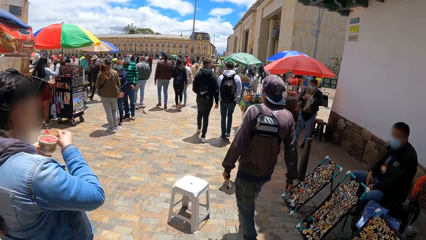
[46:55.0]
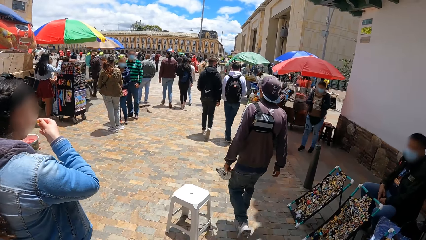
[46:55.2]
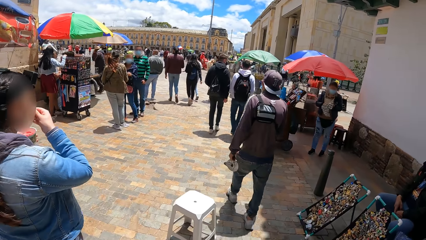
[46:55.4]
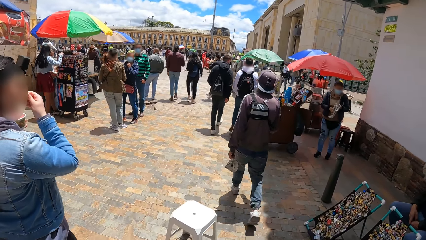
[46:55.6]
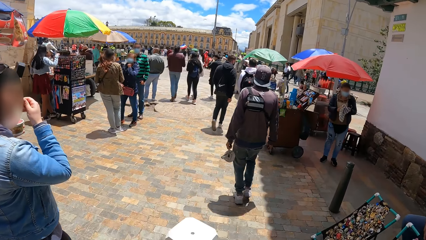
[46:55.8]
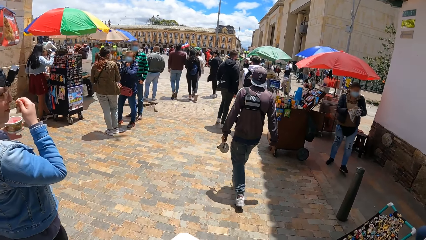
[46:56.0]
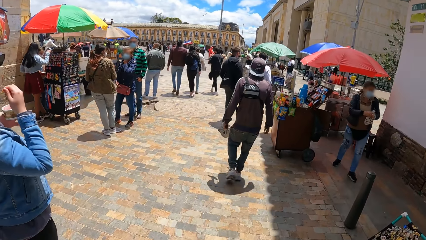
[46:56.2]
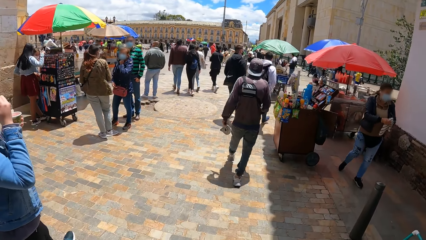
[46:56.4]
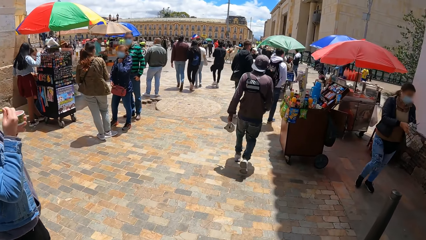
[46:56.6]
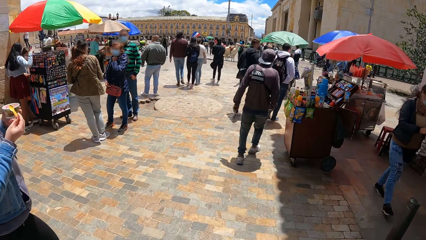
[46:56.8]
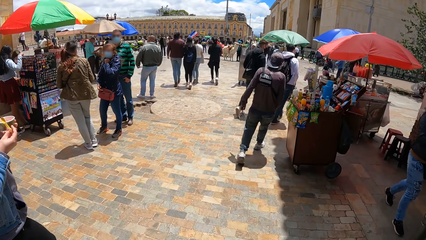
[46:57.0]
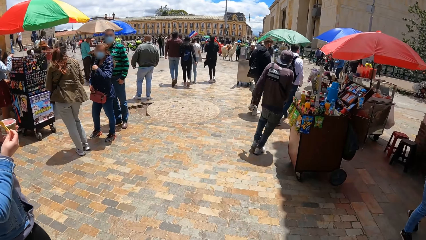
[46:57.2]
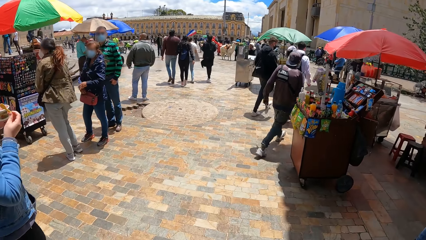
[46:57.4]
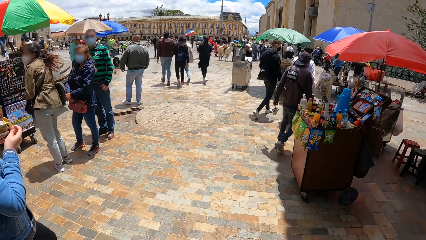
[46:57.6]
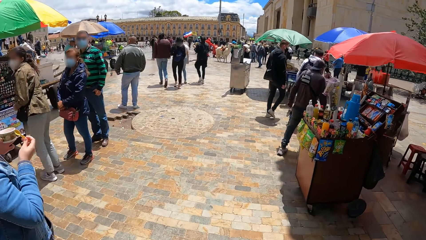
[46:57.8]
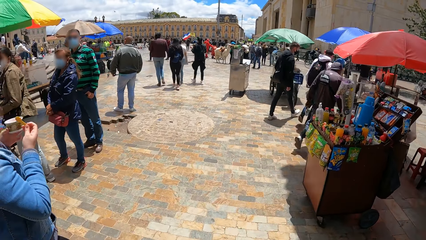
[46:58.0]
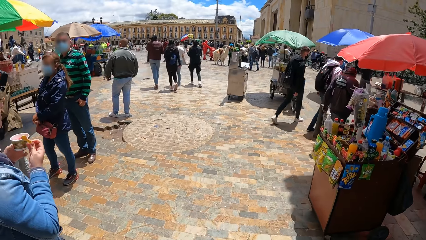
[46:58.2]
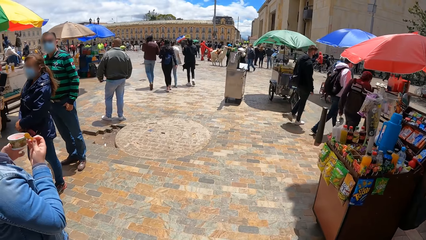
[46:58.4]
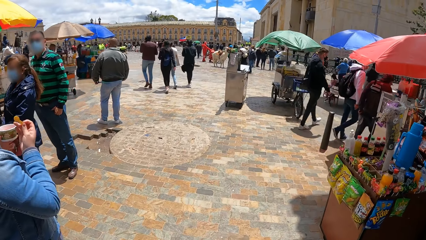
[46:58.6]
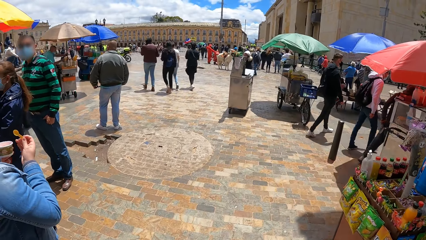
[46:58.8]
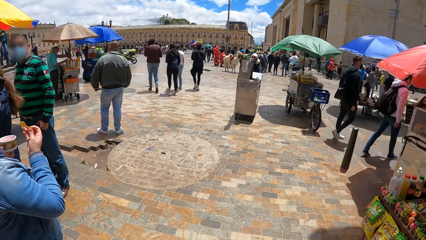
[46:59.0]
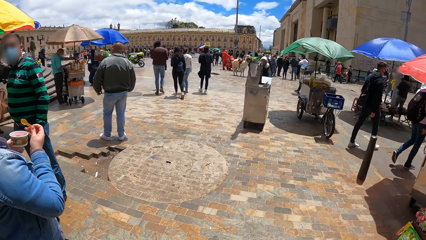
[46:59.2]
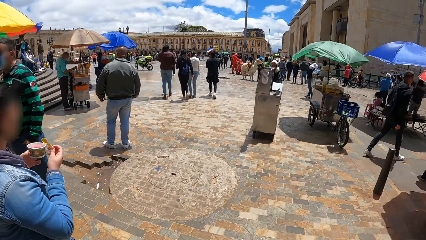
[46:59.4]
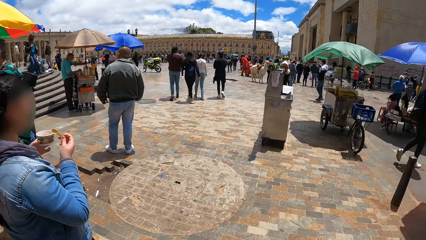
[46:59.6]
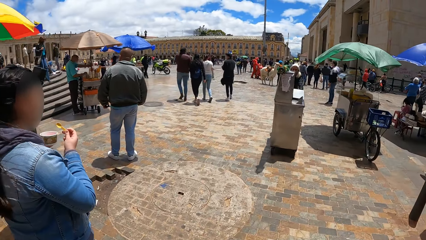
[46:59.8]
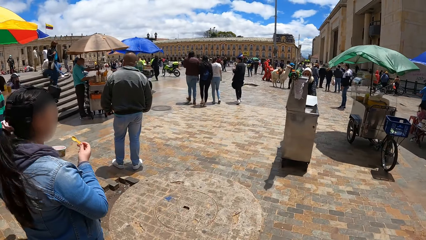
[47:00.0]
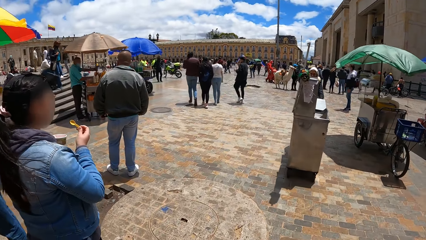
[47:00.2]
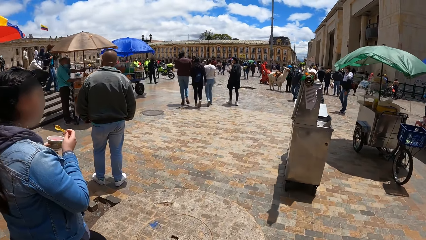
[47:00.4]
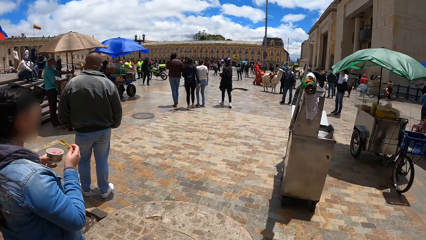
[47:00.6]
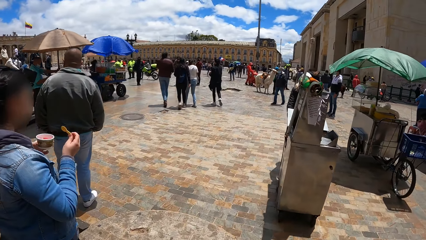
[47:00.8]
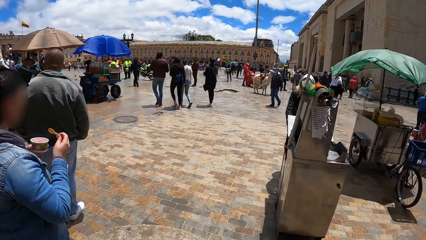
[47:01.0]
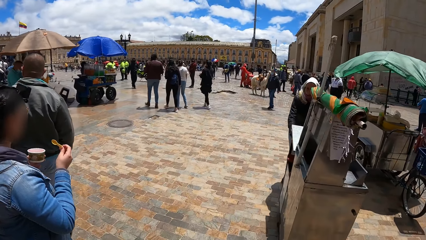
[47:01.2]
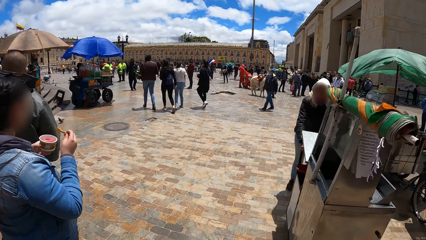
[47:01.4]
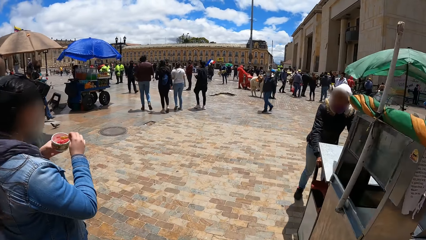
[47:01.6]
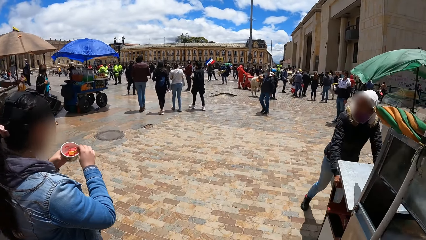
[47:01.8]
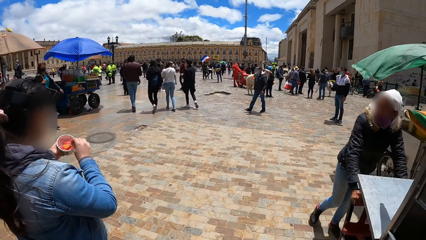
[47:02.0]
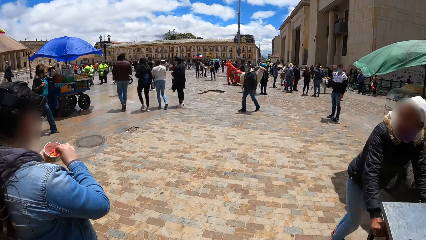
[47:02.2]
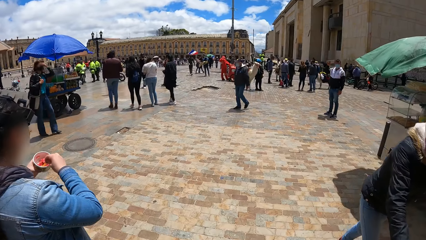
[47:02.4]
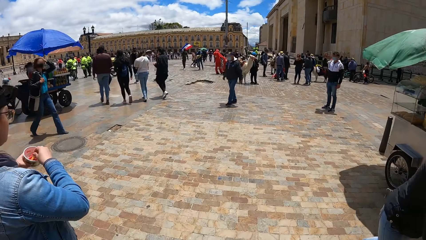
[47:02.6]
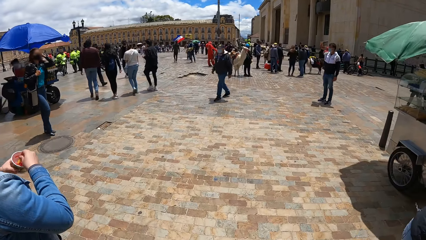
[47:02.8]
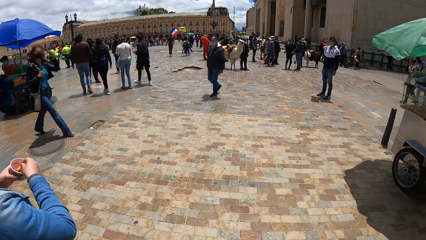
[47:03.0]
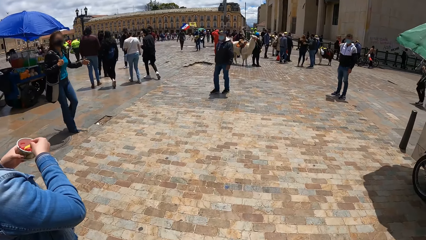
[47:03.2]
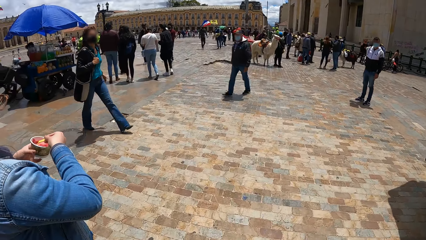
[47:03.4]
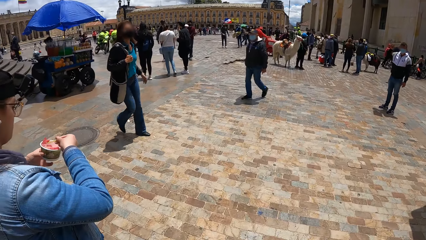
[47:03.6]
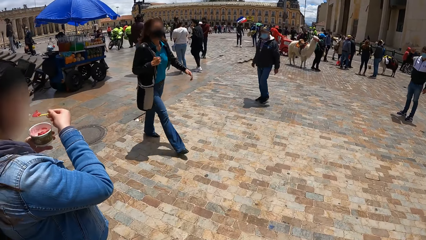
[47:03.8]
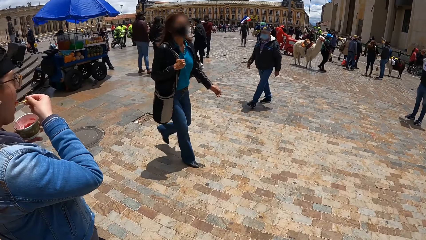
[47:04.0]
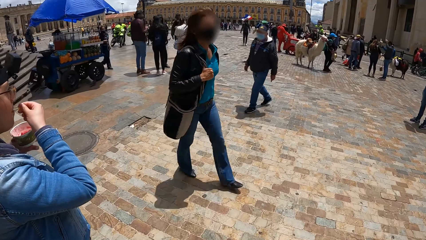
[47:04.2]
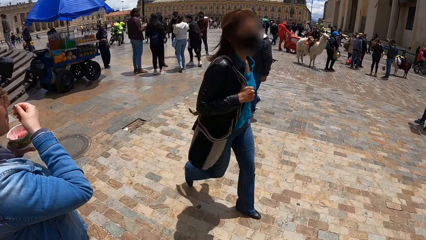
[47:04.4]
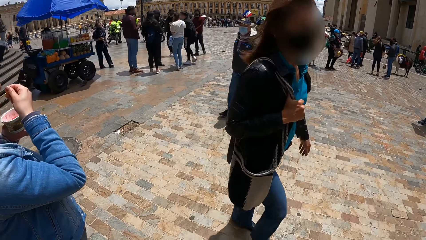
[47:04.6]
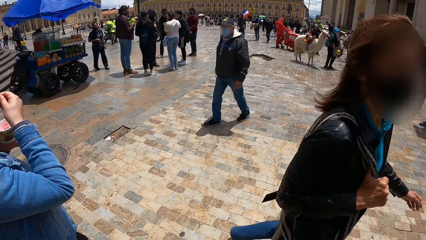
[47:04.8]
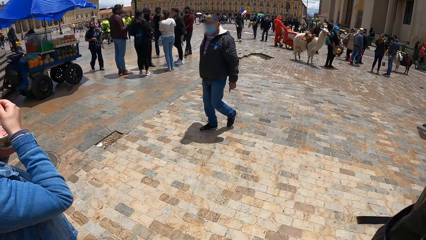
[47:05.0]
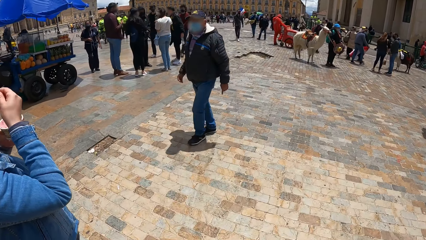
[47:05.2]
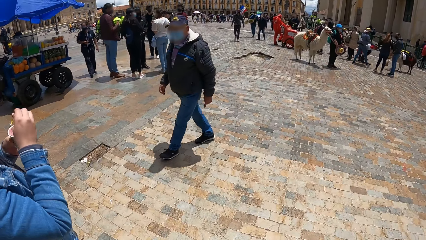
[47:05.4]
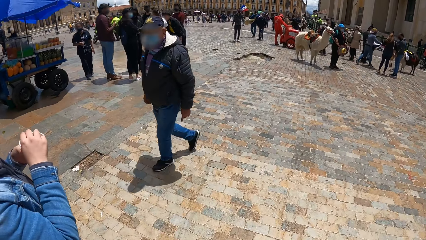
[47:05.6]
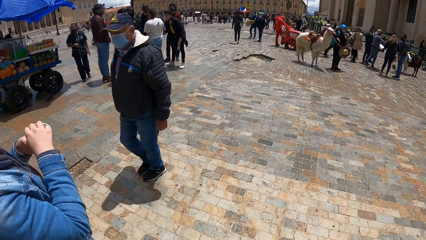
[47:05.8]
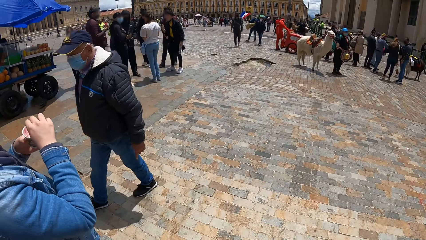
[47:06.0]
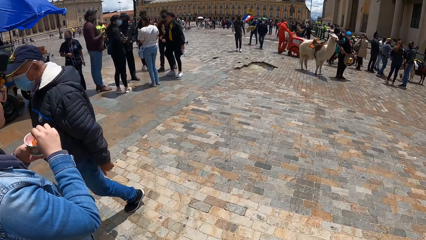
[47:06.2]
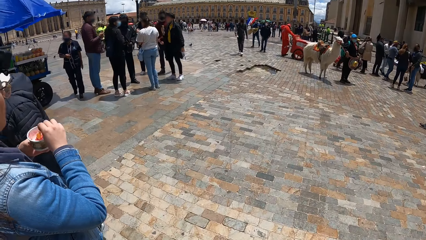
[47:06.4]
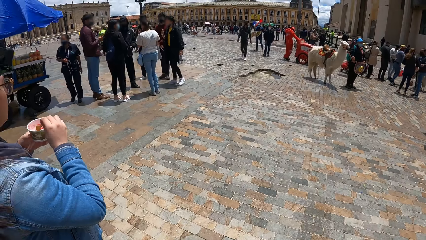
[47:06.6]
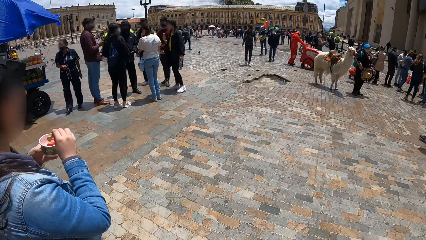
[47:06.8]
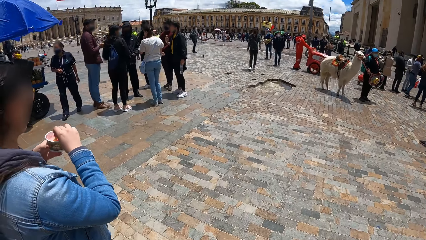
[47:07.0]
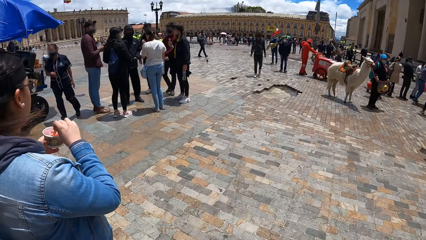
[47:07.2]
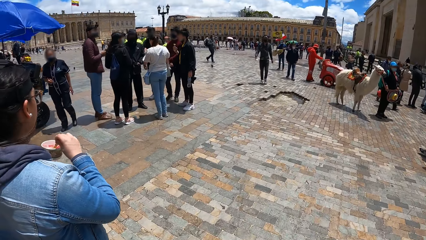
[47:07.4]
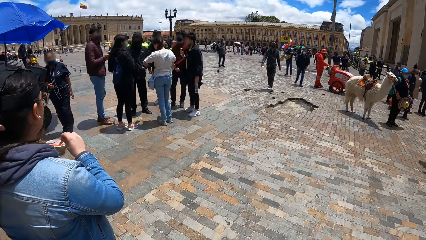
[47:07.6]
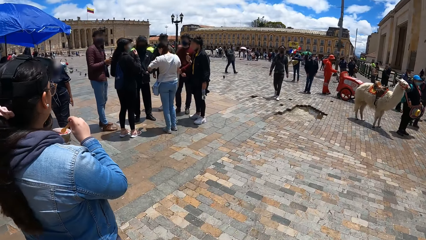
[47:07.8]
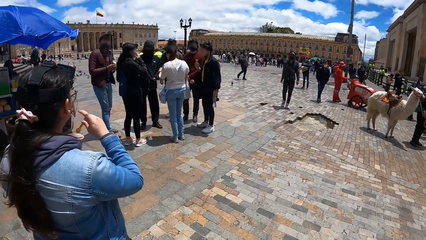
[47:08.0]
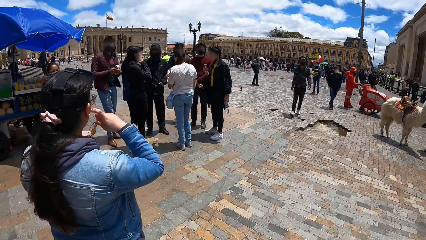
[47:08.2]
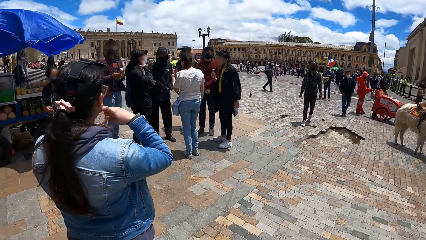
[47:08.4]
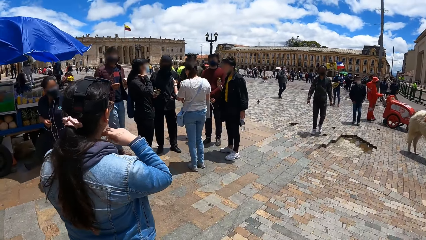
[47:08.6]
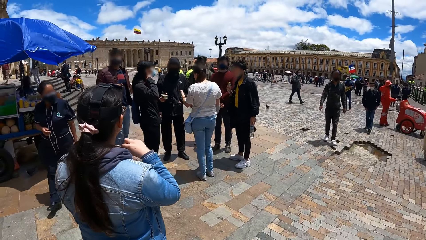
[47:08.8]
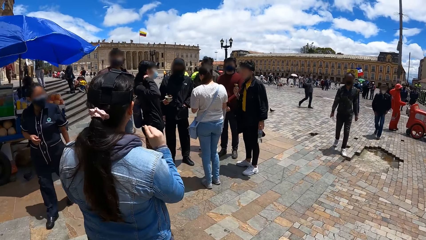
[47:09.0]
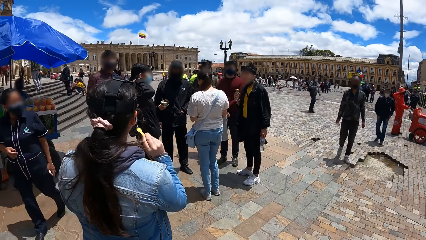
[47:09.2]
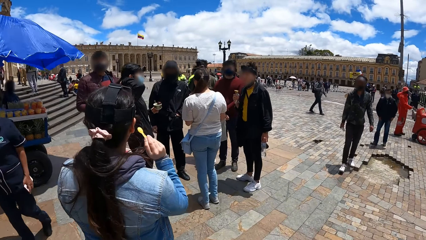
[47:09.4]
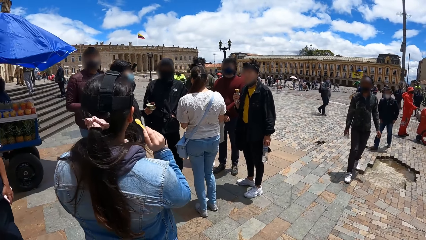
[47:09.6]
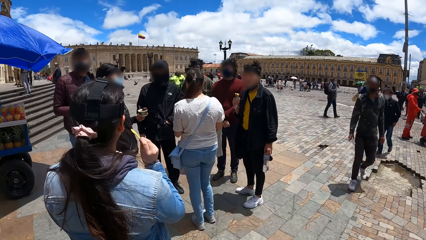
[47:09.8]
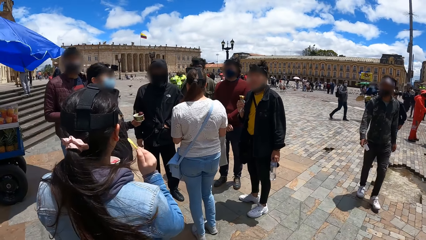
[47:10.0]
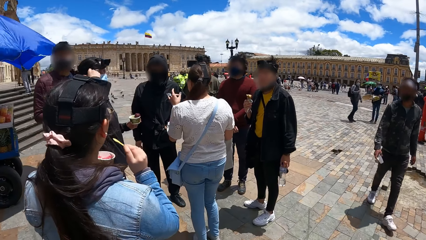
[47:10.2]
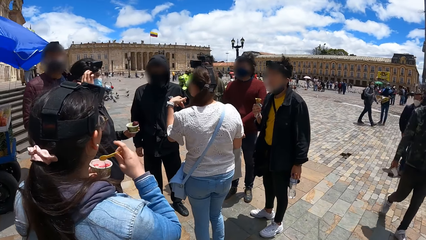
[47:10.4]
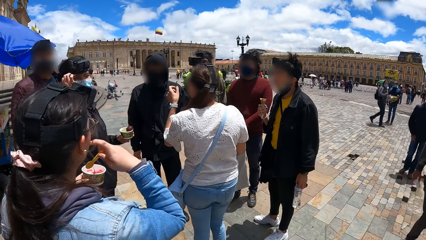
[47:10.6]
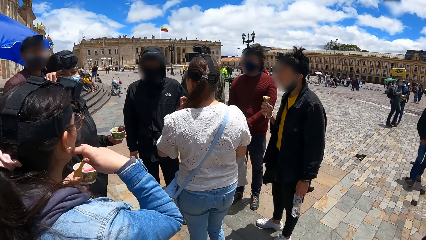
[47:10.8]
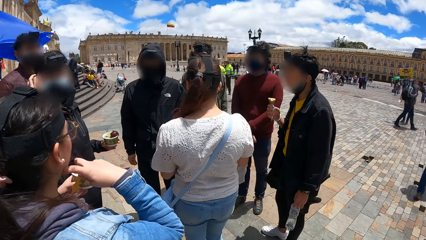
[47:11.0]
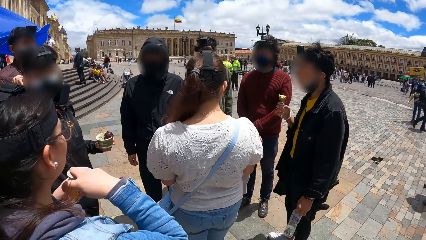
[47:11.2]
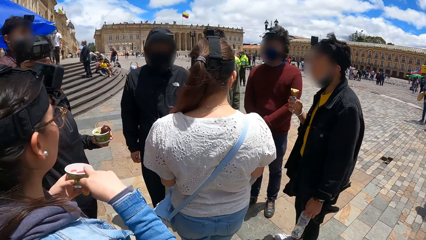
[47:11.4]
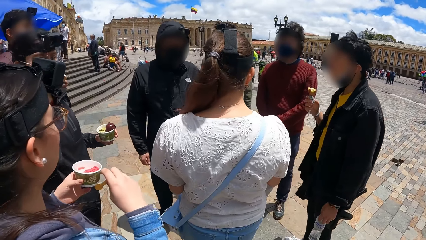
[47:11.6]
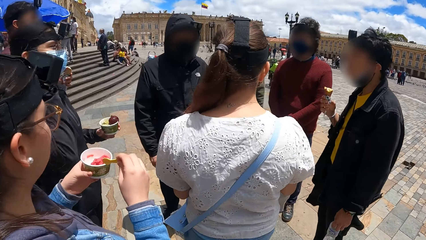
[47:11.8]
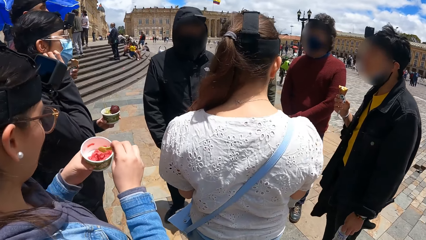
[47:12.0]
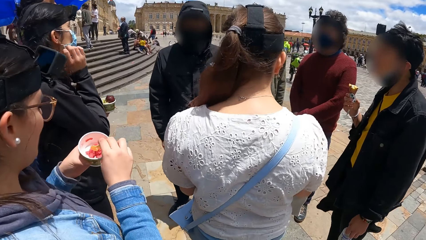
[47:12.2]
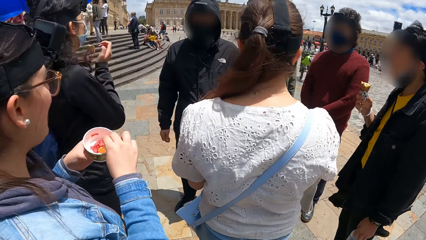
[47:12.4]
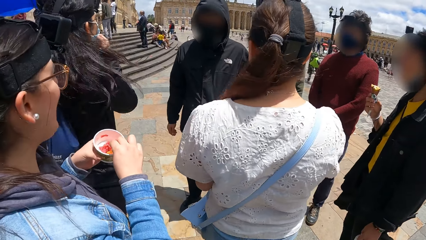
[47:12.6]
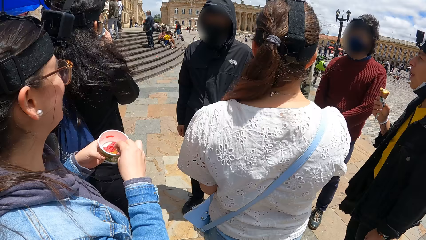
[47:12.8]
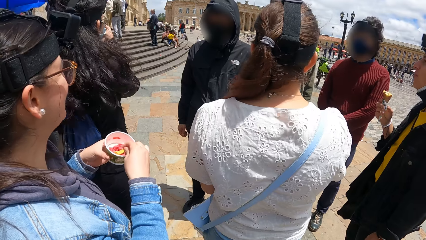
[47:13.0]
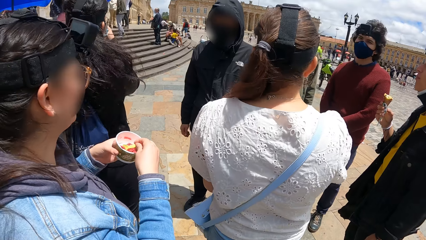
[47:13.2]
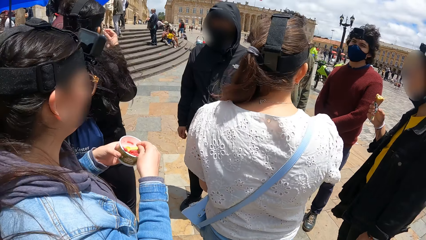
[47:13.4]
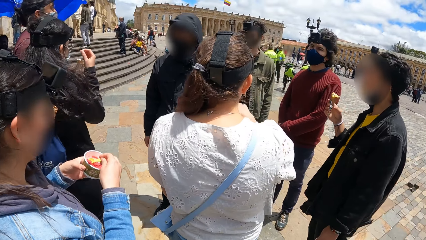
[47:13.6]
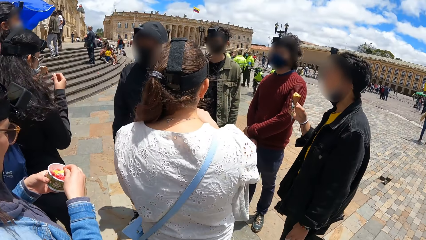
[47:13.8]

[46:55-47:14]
The woman puts the ice cream into her mouth with the spoon in her right hand. The camera wearer looks at the woman. The woman takes ice cream from the cup in her left hand with the spoon in her right hand. The woman puts the ice cream into her mouth with the spoon in her right hand. The camera wearer looks at a pedestrian. The woman inserts the spoon in her right hand into the cup in her left hand. The camera wearer looks at the woman. The woman interacts with a group of people. Another woman adjusts her hair with her right hand. The camera wearer walks towards the group of people. They look at the first woman. The first woman takes ice cream from the cup in her left hand with the spoon in her right hand. The other woman adjusts her nose mask with her right hand.
